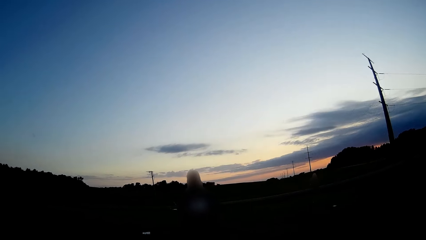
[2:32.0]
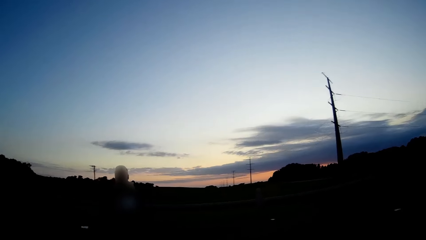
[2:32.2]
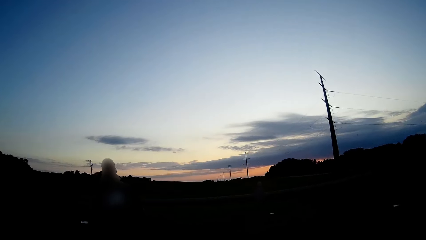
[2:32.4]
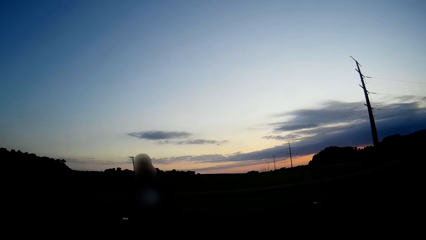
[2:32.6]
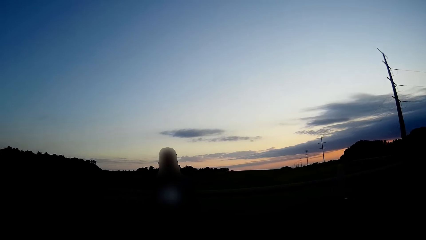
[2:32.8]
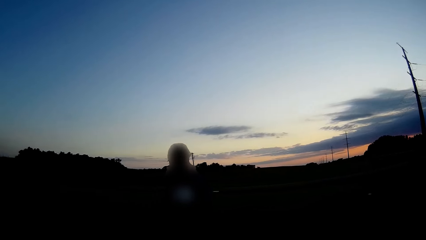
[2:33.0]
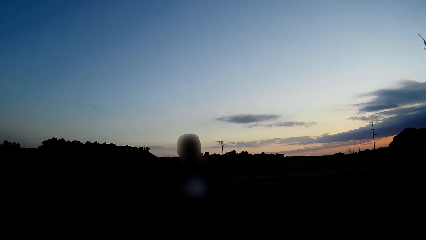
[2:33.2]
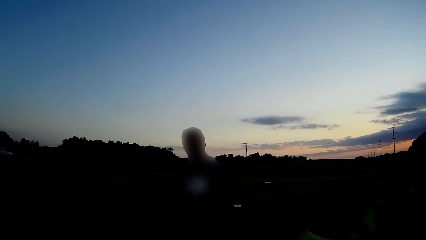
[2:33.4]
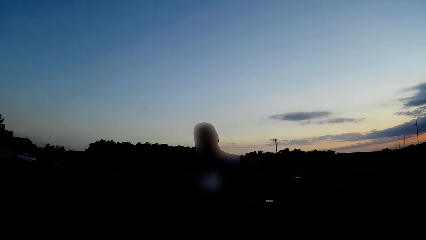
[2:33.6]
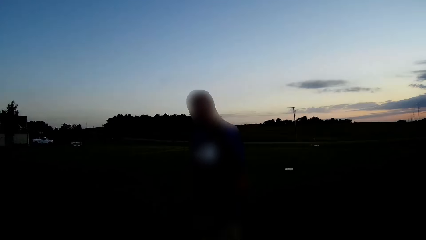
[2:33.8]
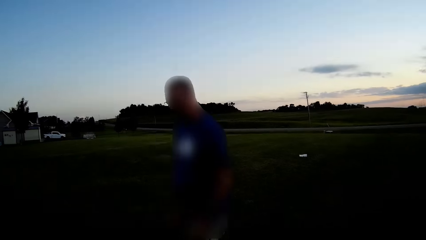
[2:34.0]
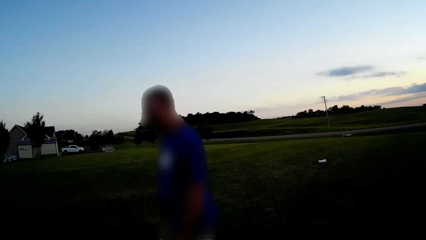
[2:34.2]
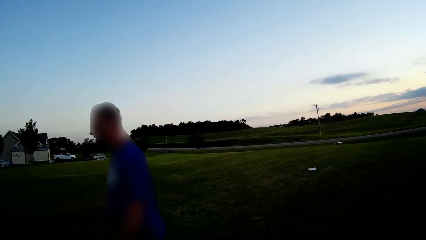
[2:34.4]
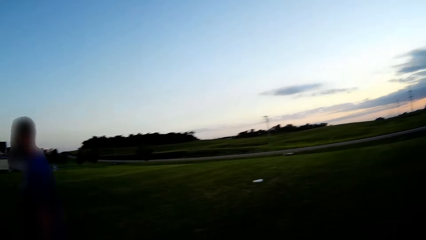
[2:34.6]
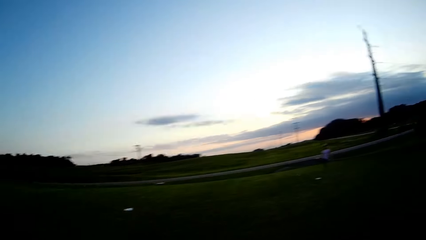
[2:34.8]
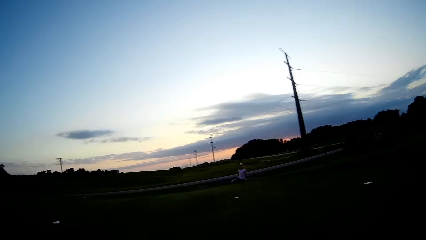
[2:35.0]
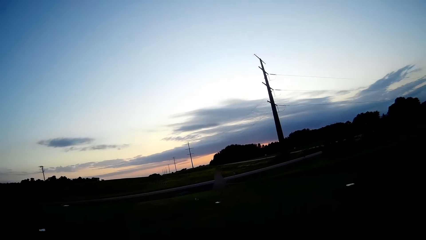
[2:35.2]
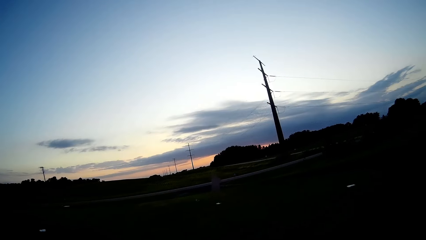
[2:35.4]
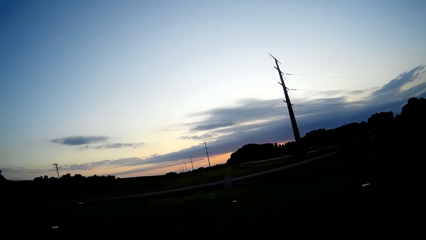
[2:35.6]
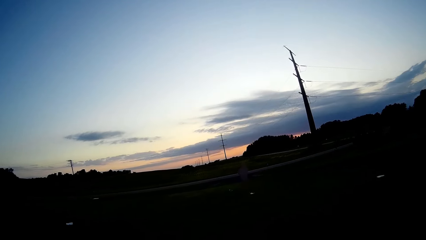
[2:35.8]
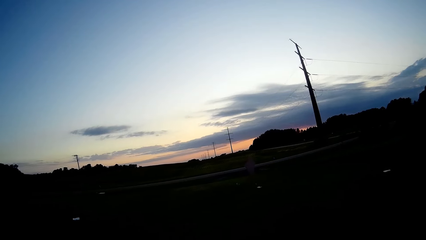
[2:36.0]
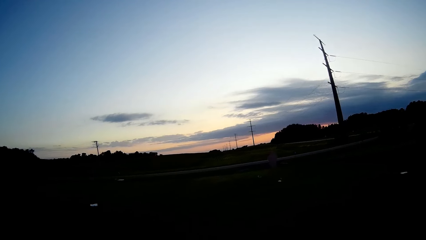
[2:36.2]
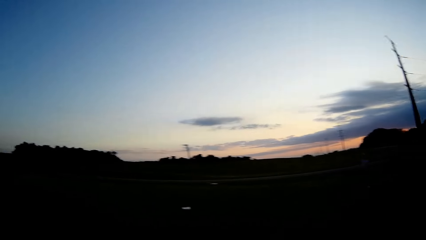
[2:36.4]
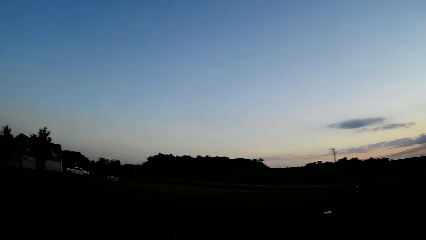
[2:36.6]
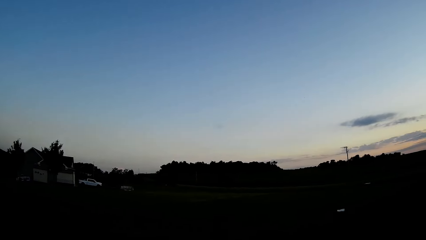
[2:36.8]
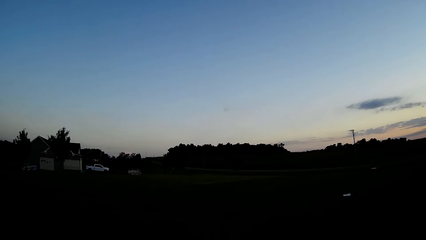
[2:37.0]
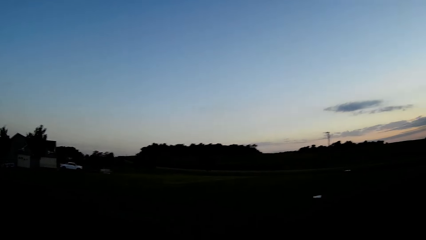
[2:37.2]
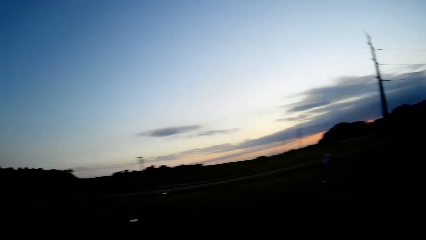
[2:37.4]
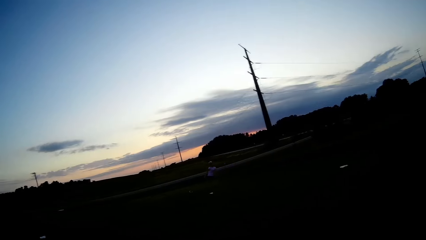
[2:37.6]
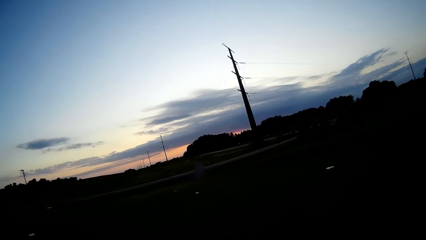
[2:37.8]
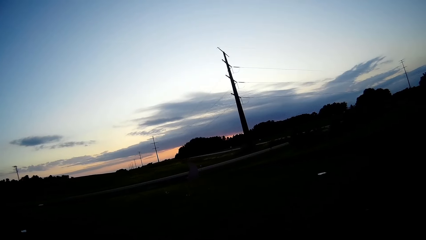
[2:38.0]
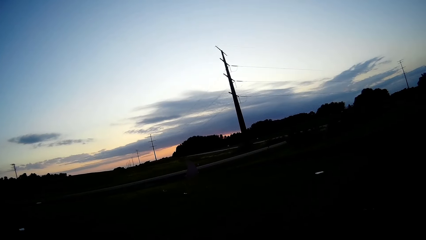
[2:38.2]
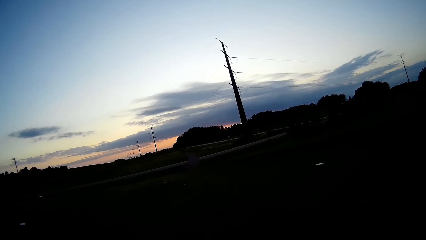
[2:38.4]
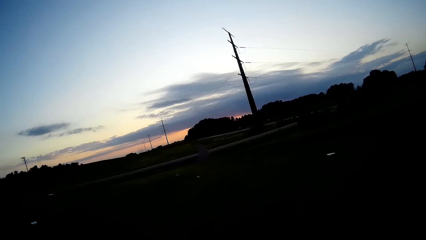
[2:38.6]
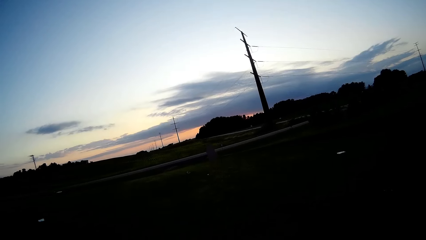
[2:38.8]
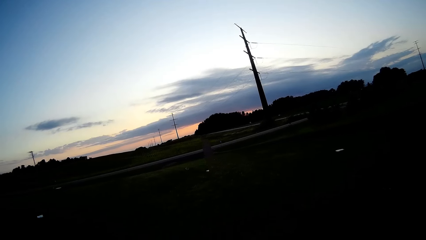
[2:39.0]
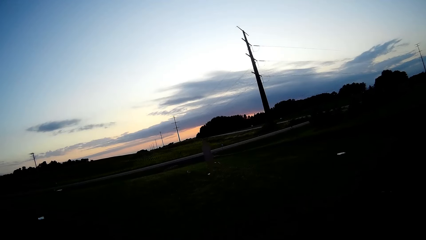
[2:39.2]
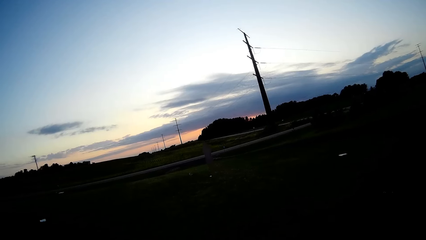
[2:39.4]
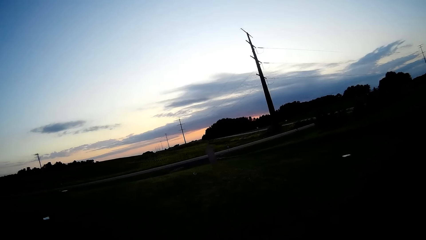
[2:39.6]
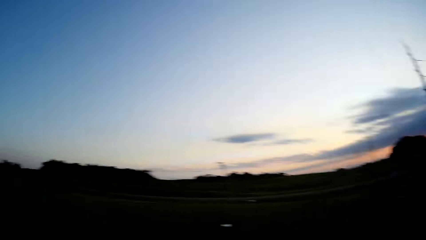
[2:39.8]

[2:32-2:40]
The camera wearer converses to a man and a woman.

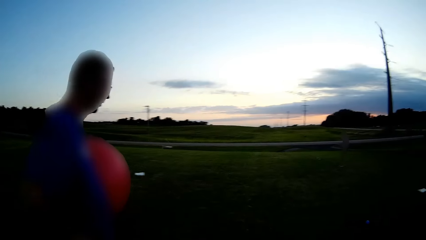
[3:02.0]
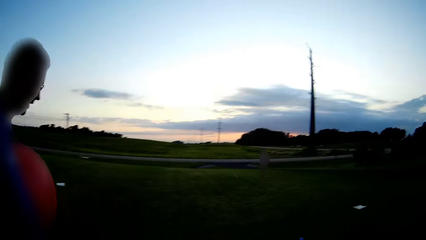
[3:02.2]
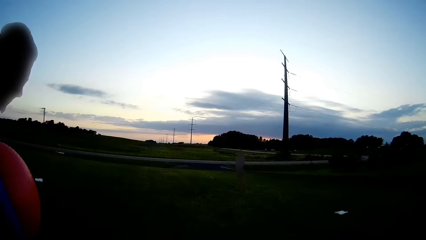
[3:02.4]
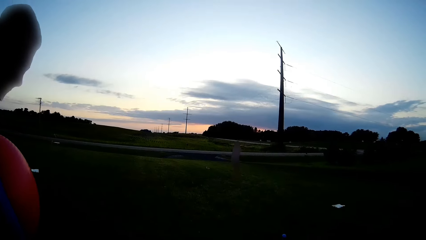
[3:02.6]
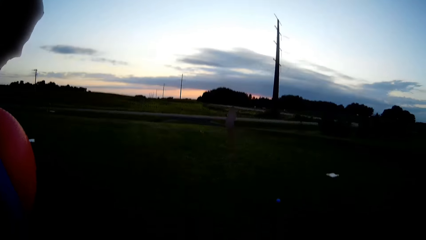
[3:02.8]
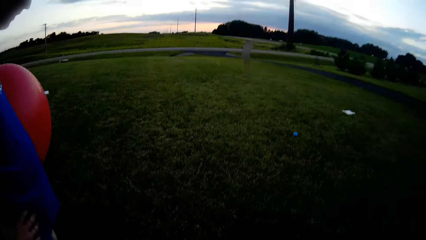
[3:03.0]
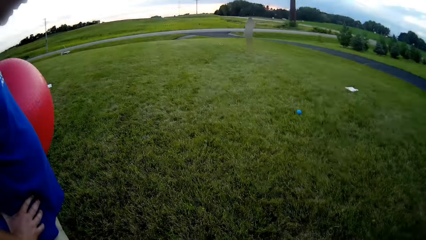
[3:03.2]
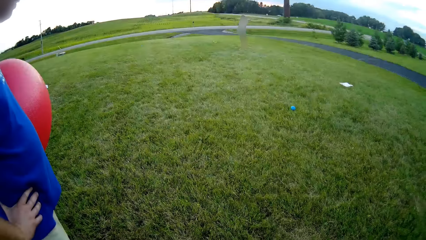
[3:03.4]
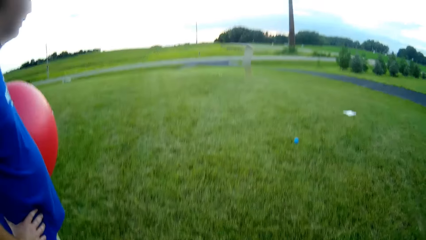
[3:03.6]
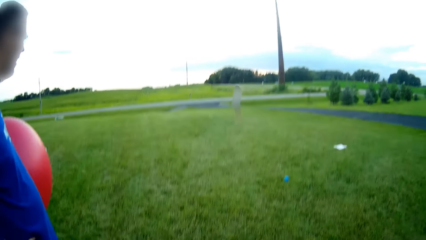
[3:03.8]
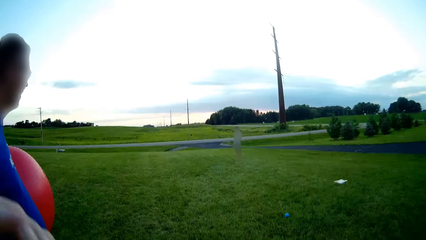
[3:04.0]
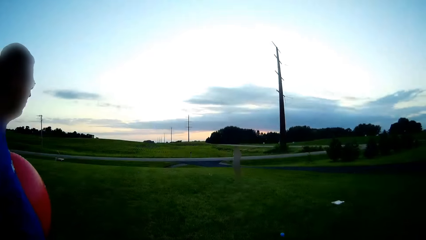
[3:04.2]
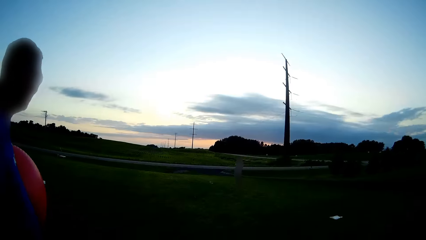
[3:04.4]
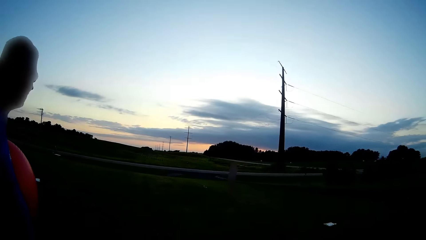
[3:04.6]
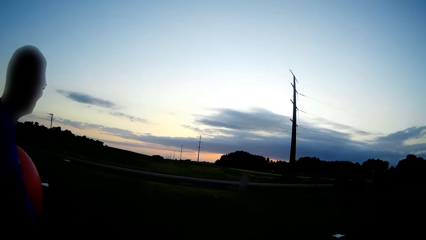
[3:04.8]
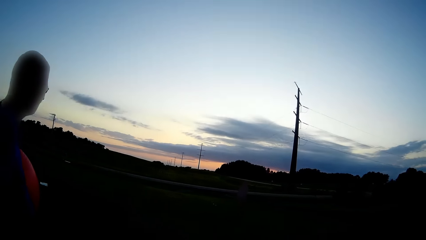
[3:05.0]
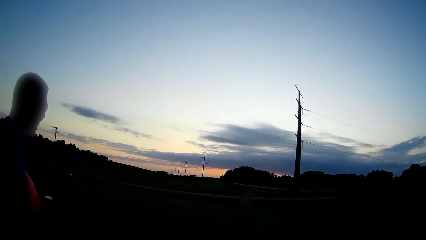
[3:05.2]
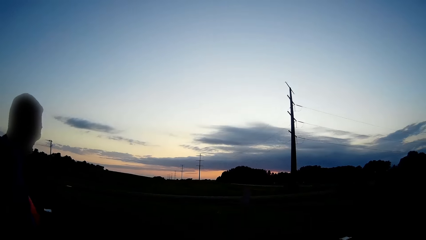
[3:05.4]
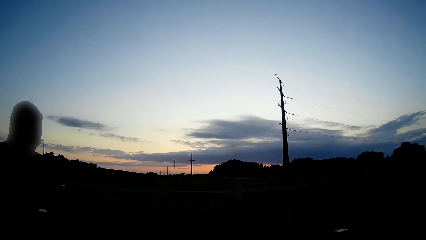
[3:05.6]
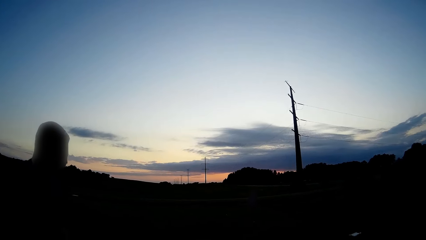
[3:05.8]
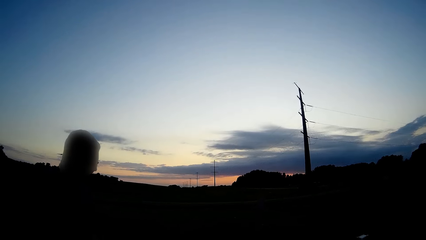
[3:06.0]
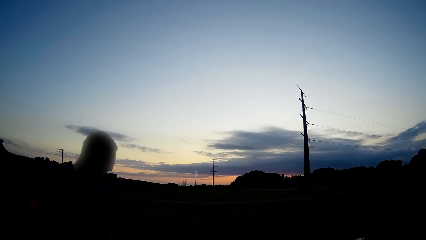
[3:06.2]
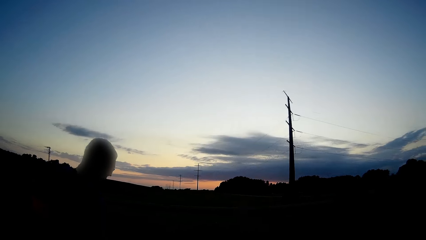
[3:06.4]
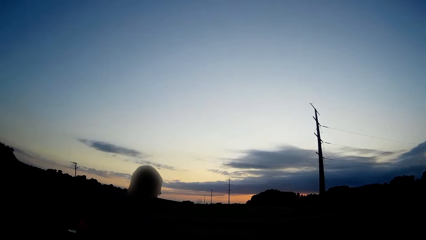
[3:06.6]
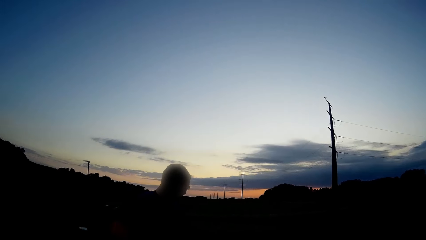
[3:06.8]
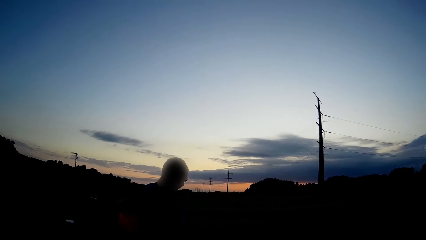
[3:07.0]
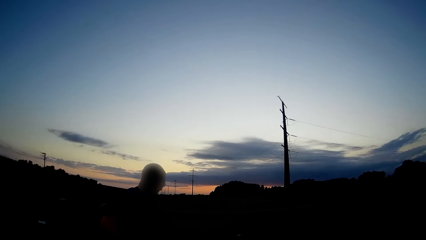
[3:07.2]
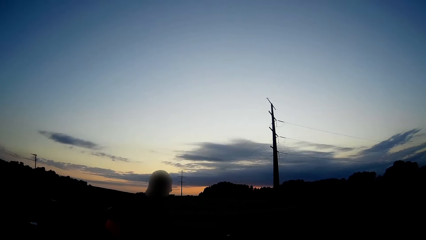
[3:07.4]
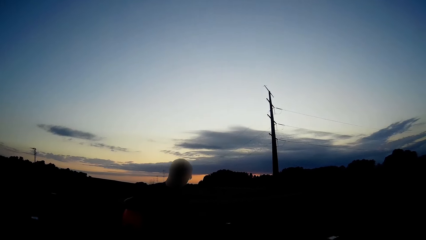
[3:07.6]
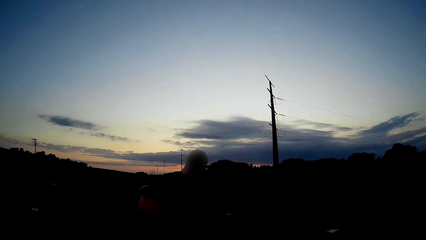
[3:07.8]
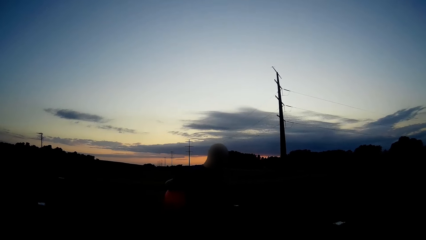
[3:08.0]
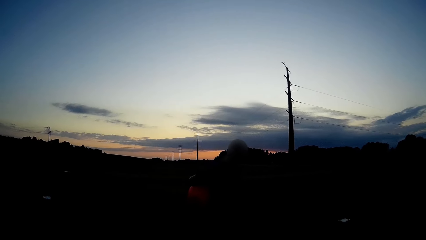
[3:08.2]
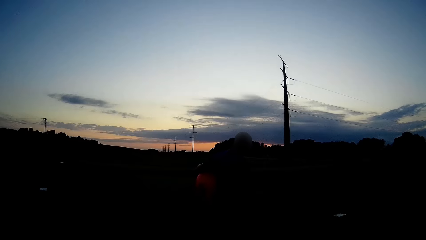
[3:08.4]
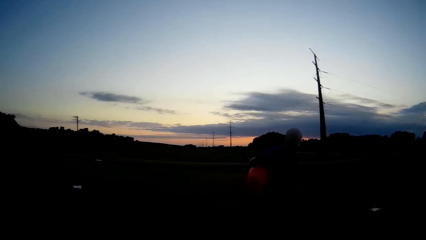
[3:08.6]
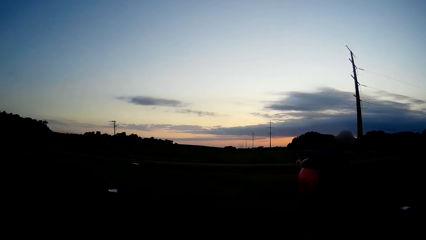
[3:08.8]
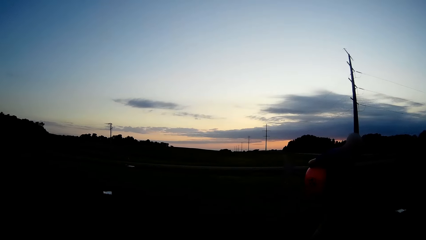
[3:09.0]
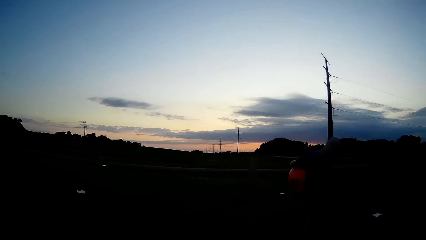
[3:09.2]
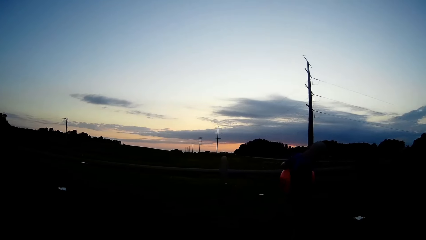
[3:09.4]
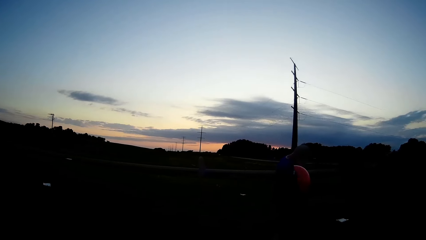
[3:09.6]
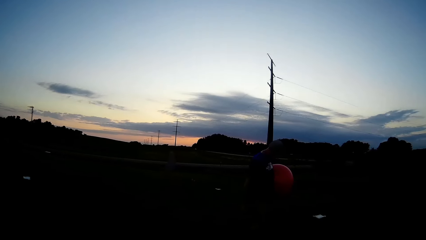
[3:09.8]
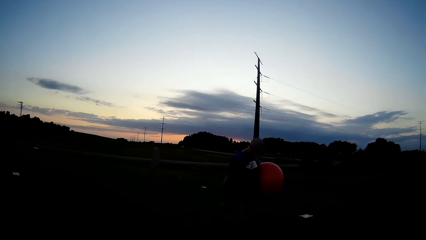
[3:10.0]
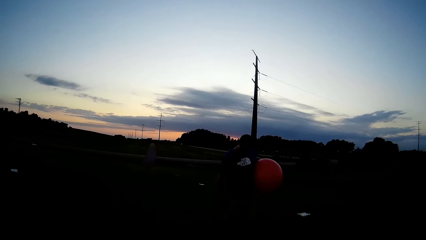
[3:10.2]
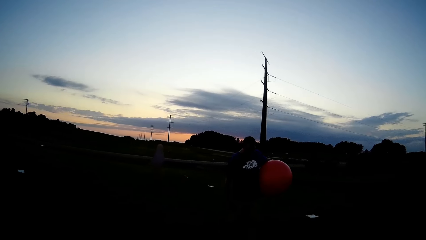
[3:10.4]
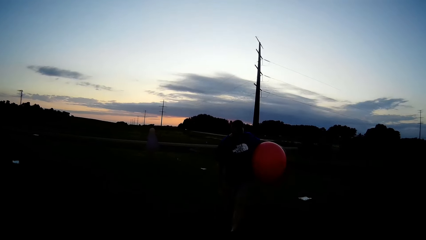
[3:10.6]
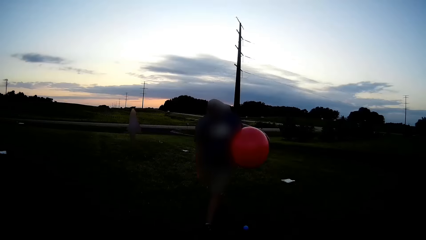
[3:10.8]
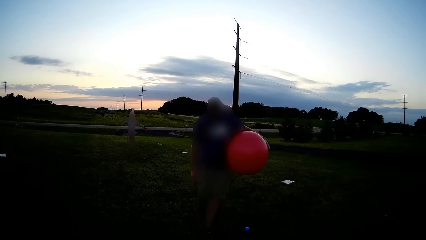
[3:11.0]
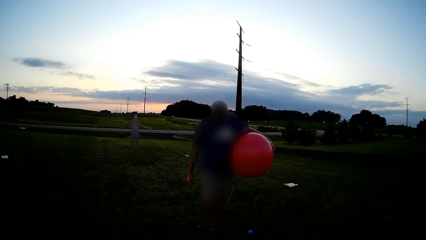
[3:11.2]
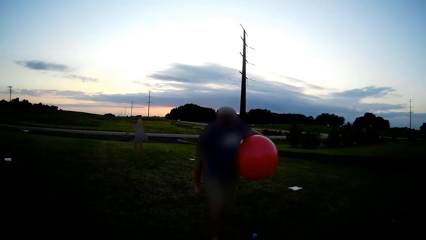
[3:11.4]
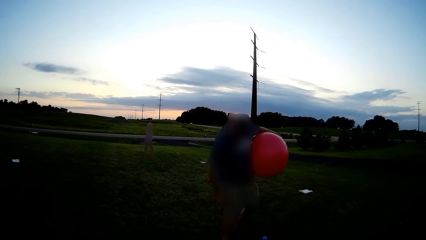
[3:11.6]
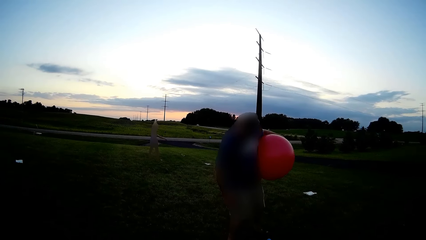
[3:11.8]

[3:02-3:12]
The camera wearer walks in the field. A man walks with the balloon.
